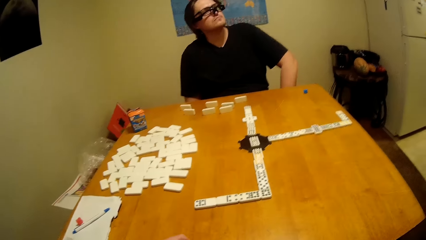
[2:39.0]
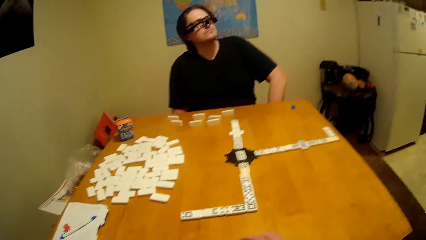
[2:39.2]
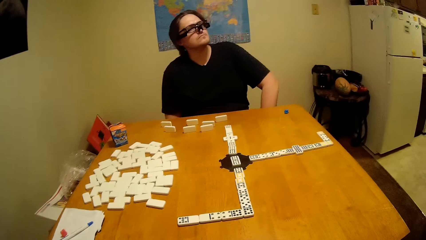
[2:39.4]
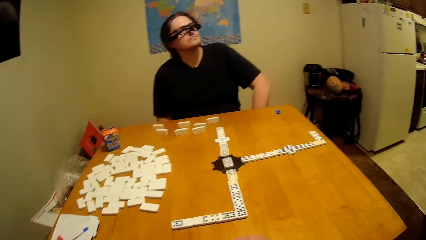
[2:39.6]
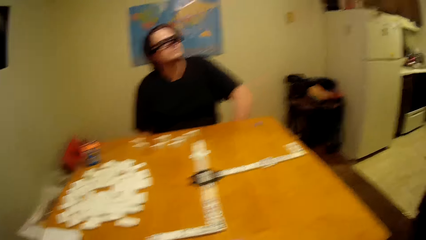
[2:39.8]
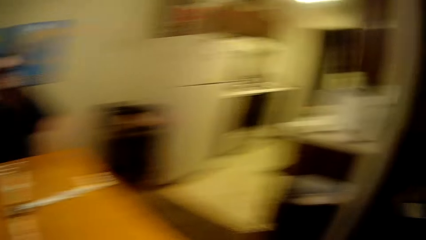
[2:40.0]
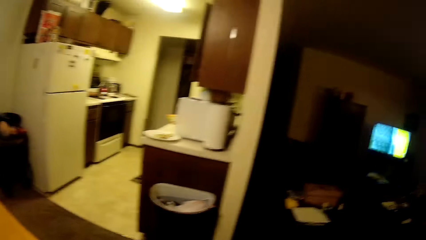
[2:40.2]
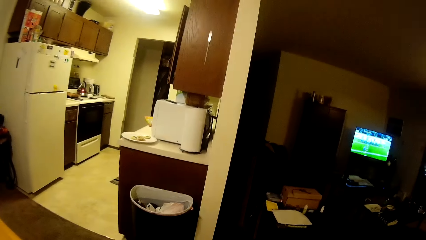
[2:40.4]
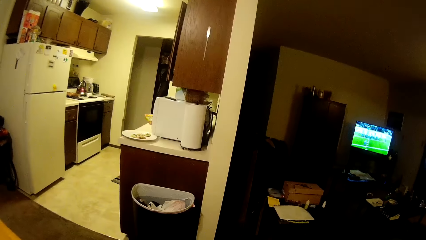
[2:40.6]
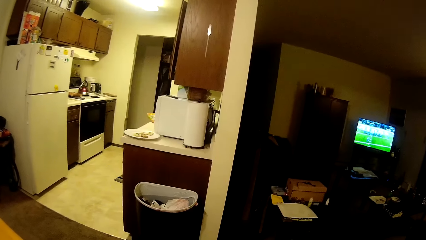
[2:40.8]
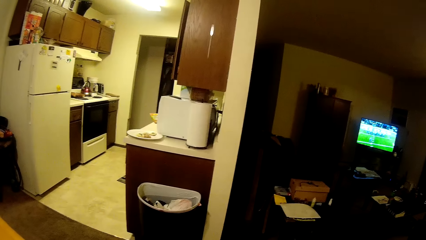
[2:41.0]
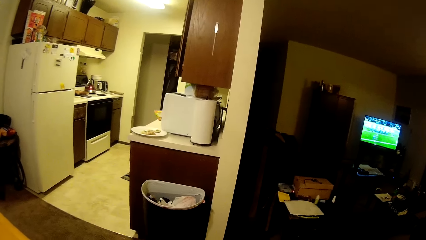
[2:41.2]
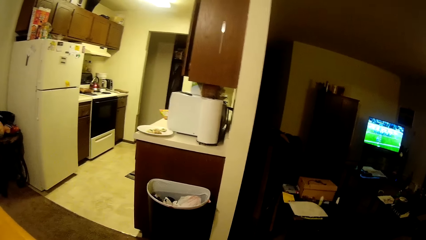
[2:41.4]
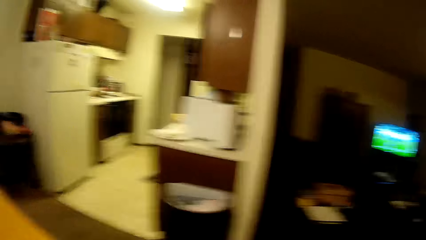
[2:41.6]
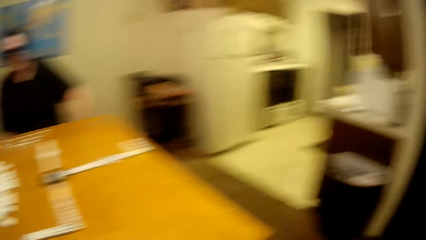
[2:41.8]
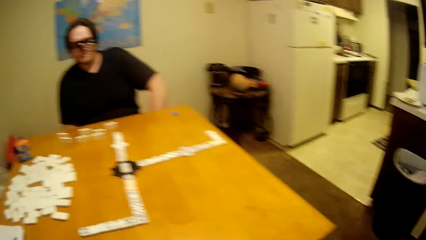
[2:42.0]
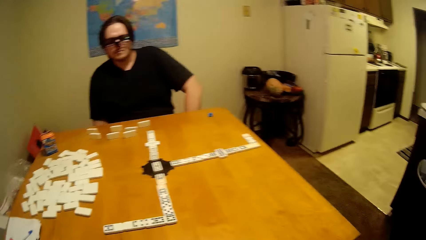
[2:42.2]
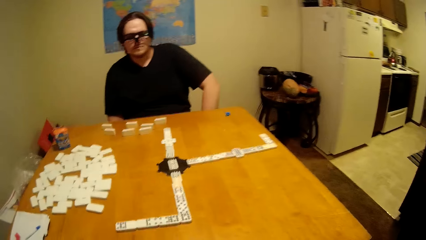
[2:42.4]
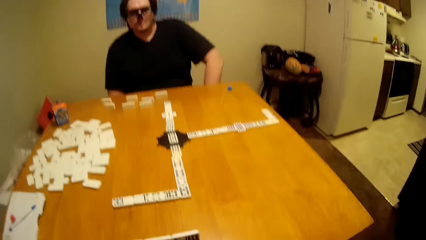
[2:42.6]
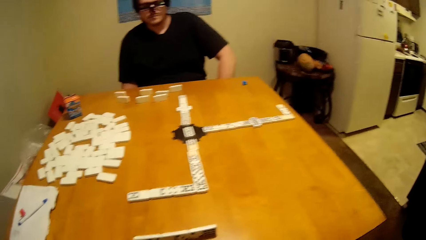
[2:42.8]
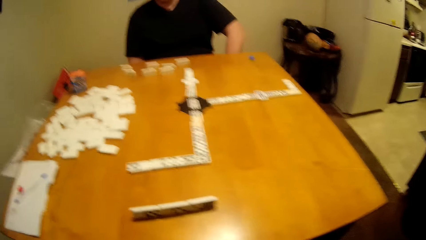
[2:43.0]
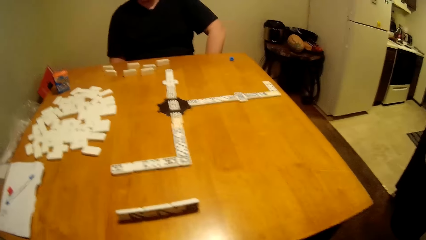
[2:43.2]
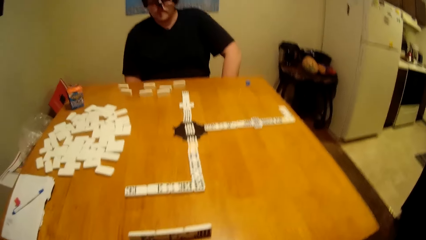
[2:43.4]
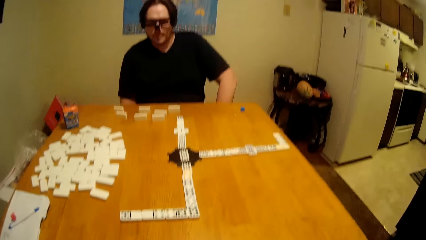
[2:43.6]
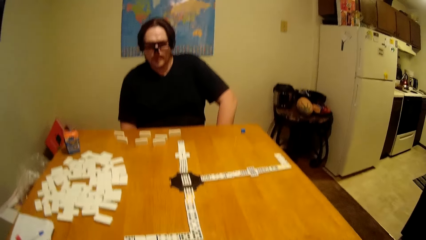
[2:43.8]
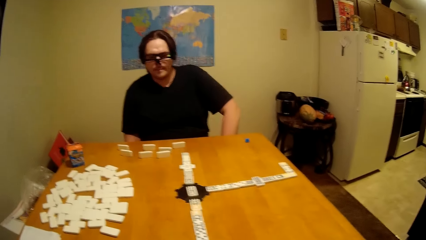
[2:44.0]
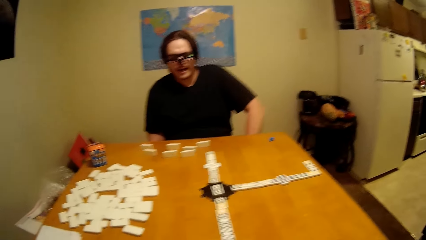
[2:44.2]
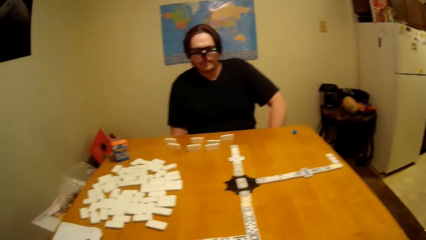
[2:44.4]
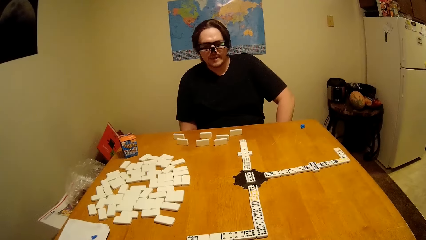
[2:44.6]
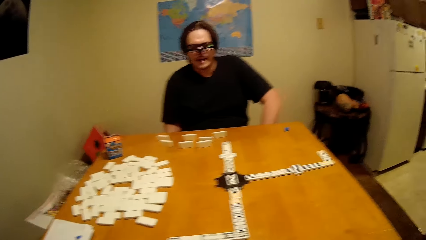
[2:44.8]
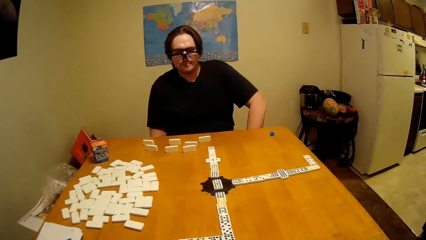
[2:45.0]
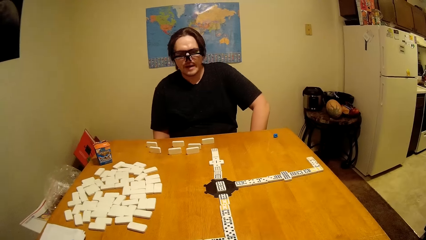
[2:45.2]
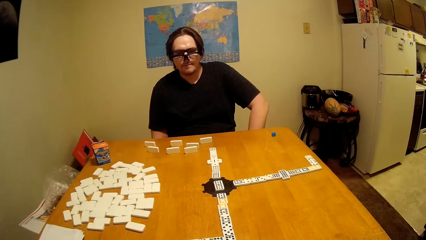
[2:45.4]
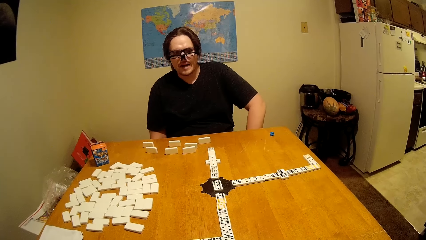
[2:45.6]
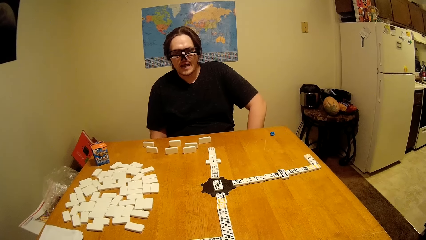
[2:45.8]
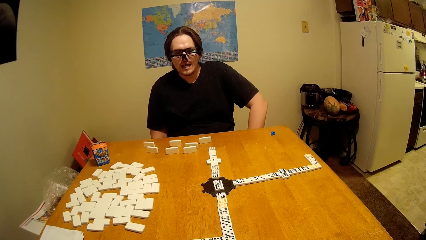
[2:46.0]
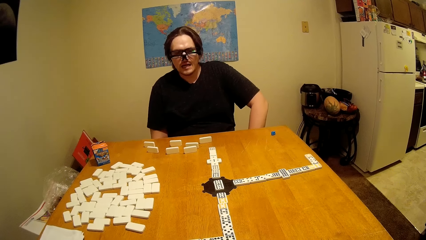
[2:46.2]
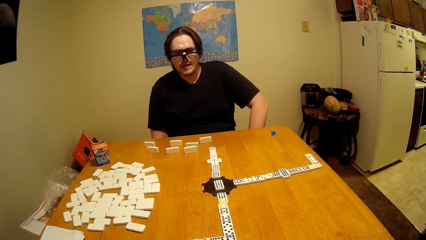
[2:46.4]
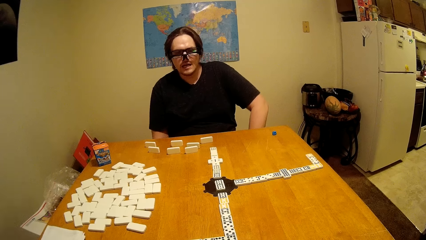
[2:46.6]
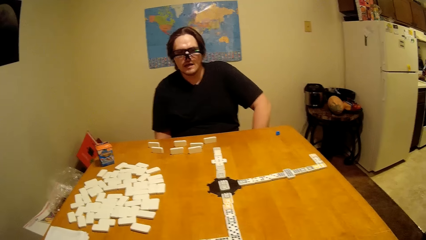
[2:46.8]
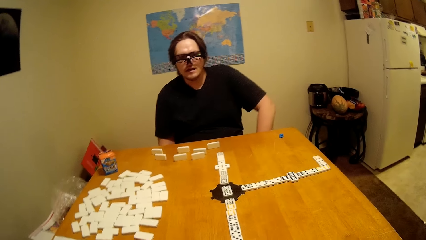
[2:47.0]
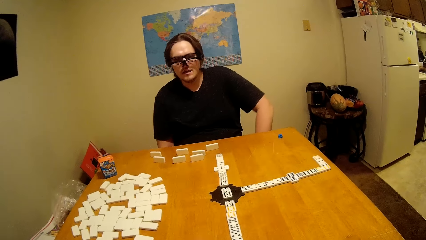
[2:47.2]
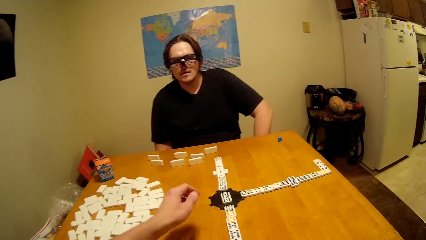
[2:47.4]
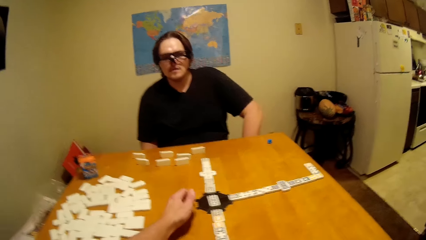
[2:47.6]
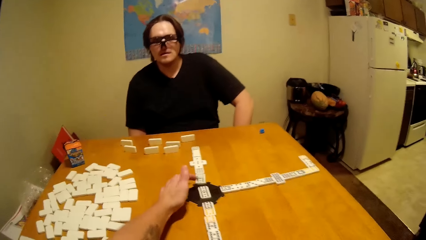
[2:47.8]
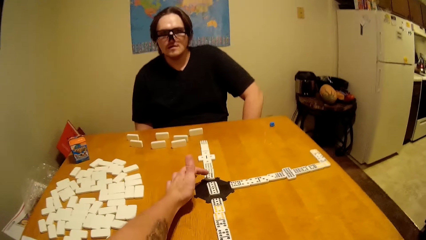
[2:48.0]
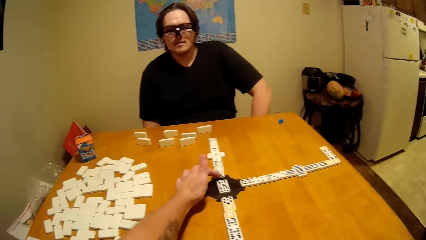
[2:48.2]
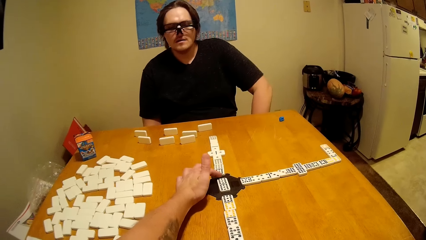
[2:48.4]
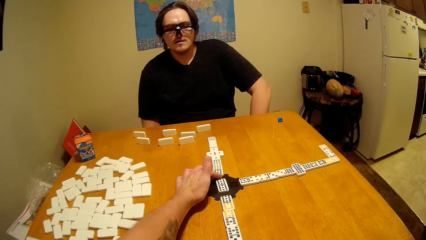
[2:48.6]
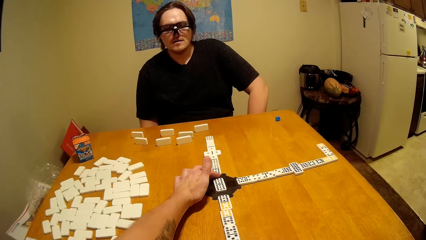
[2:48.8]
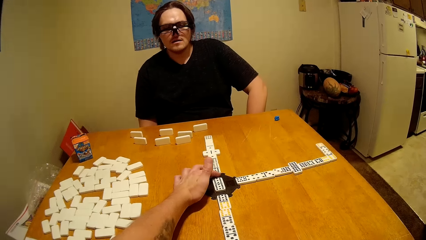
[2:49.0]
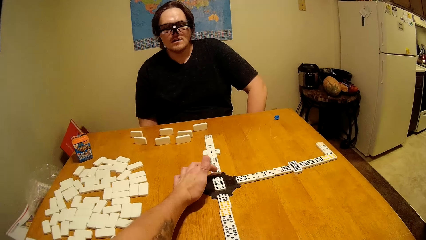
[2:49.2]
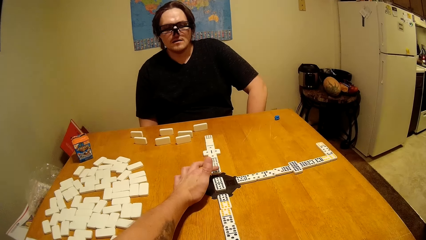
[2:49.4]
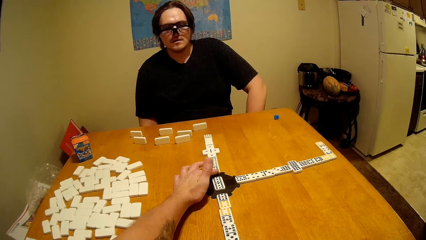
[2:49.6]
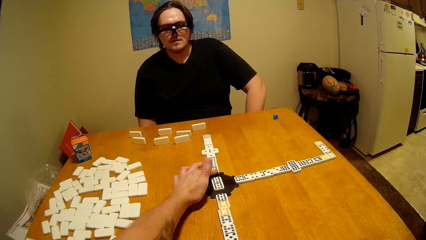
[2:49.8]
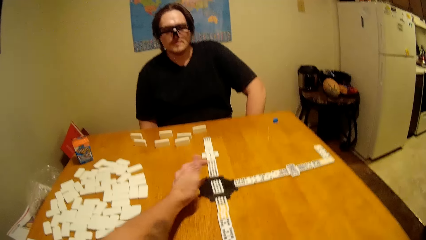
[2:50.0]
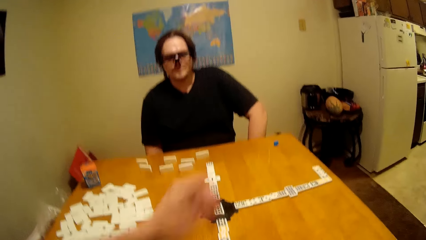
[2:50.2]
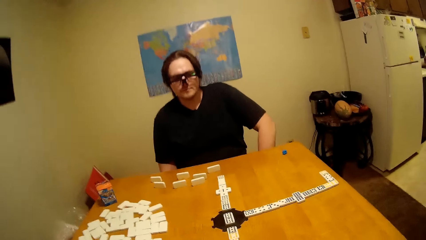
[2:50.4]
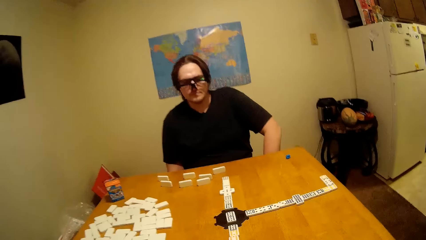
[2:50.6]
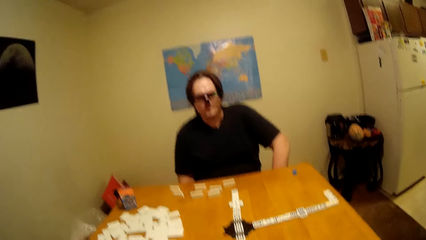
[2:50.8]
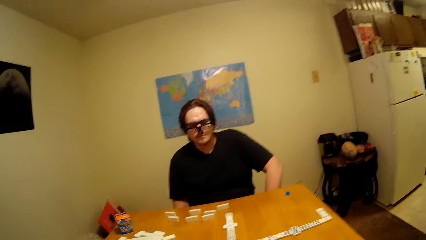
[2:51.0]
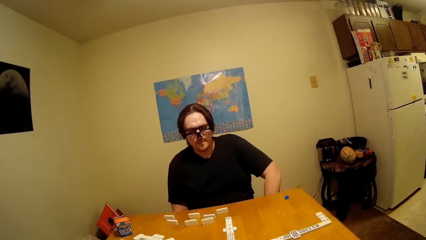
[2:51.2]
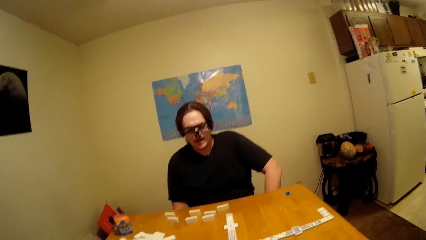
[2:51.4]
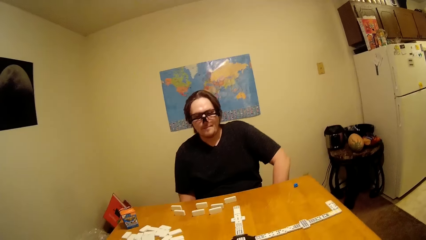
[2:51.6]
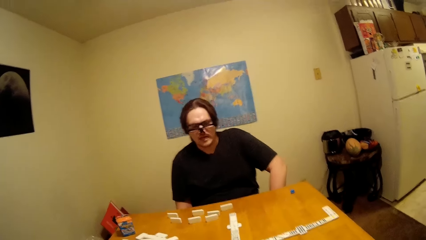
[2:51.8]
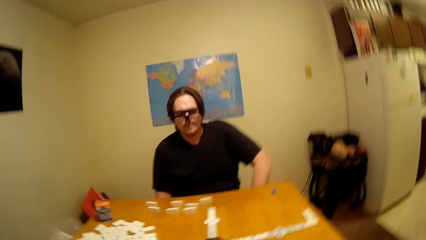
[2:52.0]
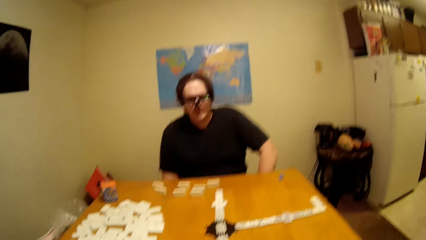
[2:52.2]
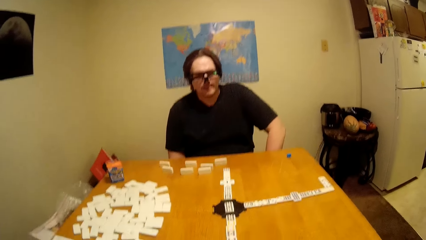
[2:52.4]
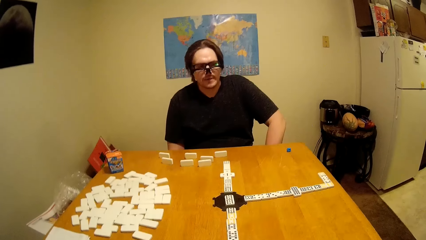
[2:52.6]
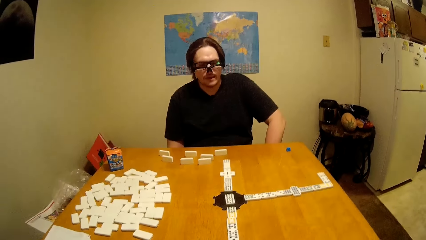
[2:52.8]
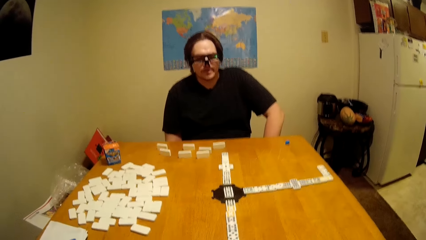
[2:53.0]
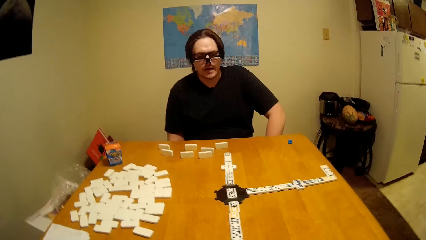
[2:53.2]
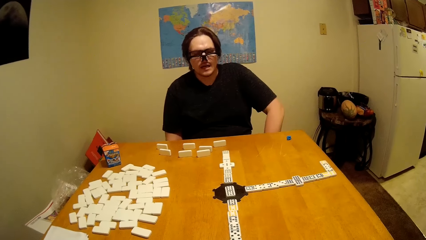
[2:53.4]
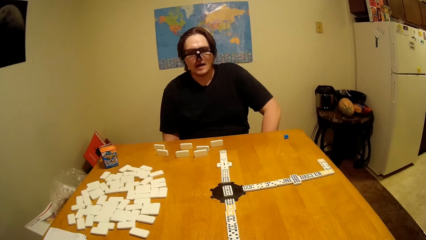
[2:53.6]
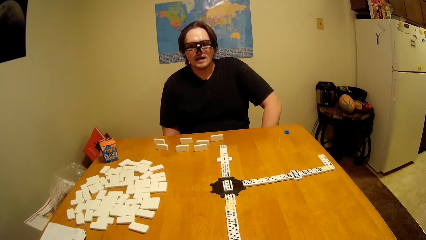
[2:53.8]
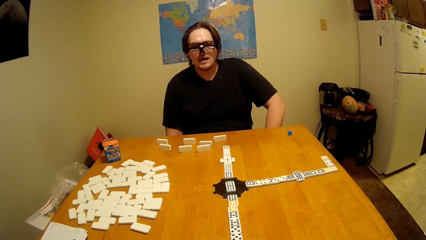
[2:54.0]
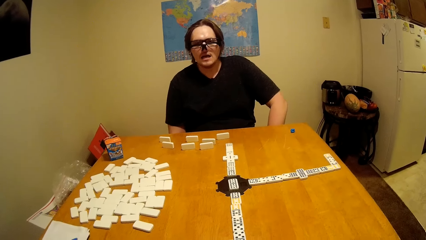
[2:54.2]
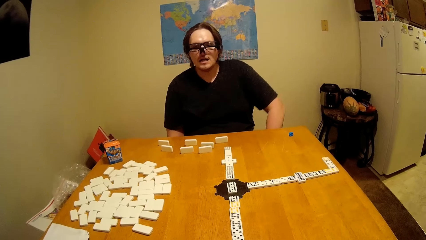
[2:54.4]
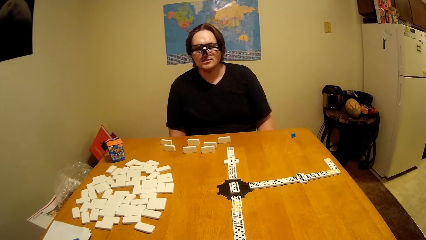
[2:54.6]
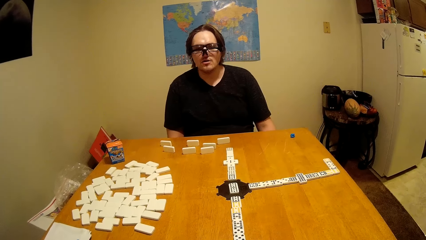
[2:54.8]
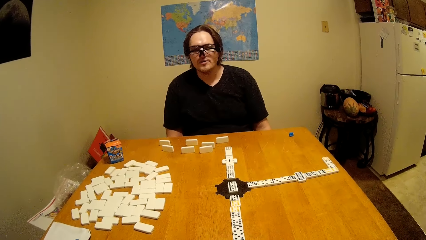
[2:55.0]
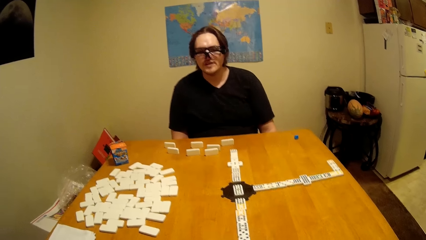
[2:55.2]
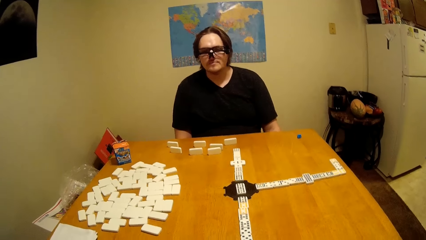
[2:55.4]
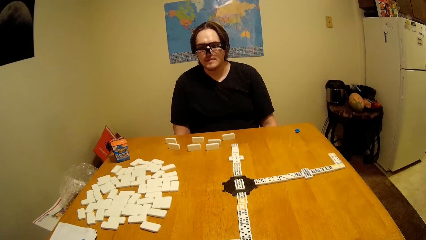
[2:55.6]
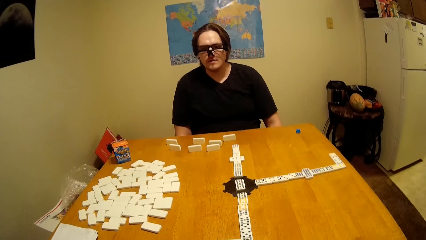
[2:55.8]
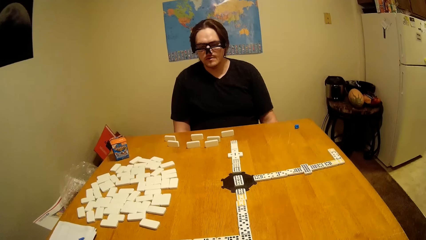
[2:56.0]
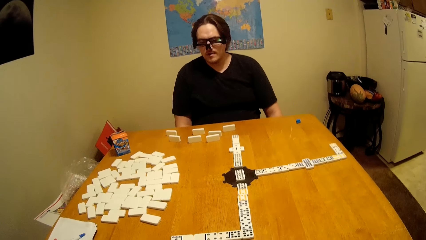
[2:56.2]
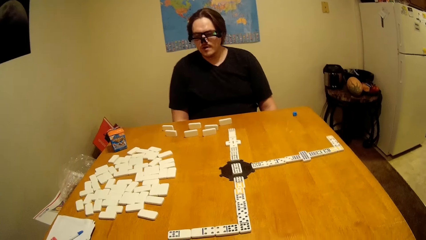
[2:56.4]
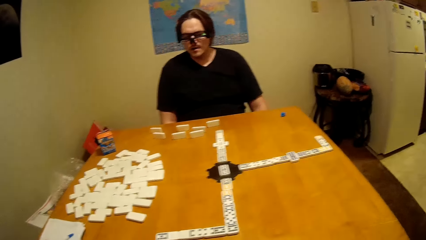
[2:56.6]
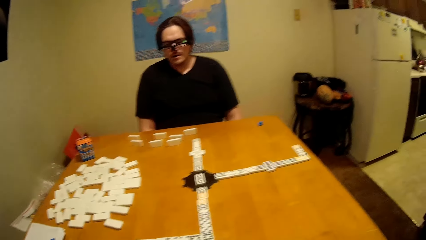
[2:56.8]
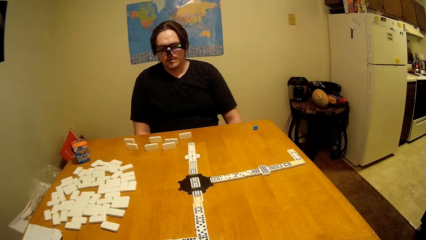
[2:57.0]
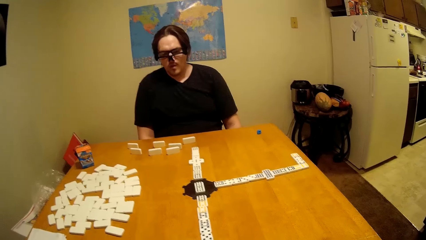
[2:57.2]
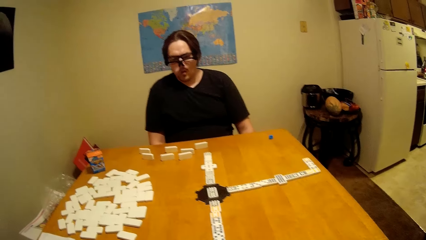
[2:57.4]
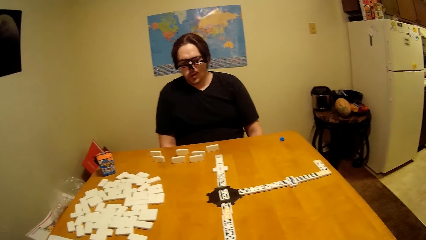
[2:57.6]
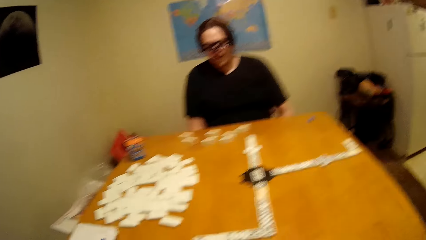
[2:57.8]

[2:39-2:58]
The camera wearer moves around the house. They look around. A man talks to the camera wearer. The camera wearer touches the dominoes piece. They arrange the domino. The man talks to the camera wearer.
